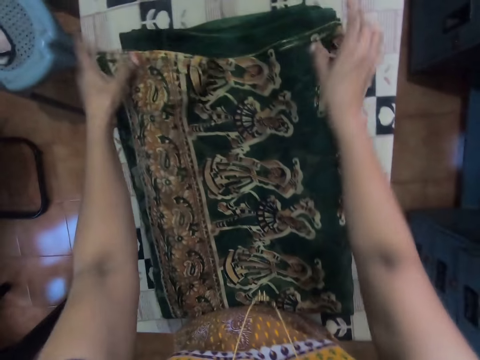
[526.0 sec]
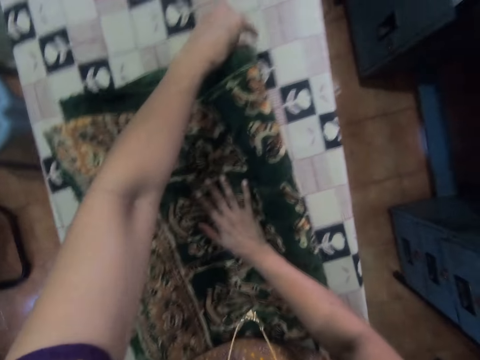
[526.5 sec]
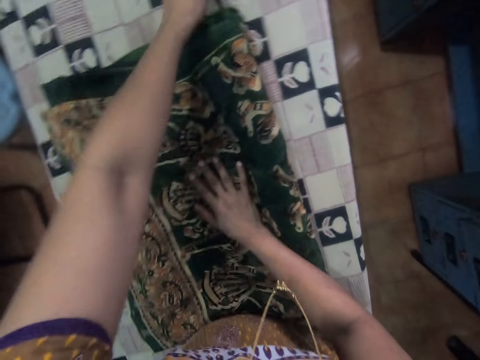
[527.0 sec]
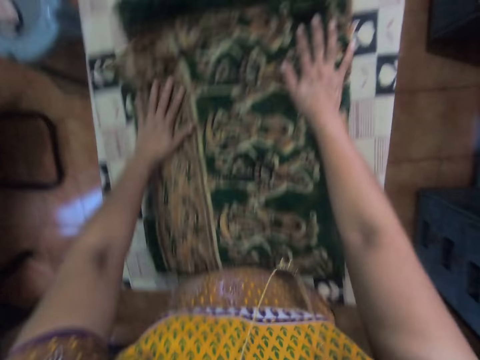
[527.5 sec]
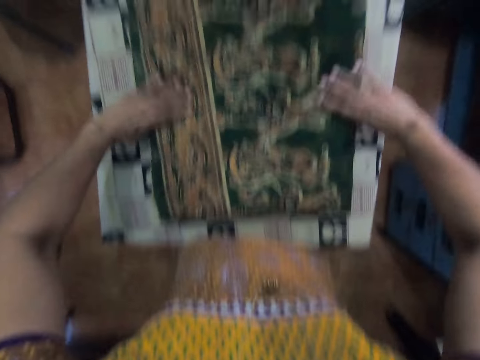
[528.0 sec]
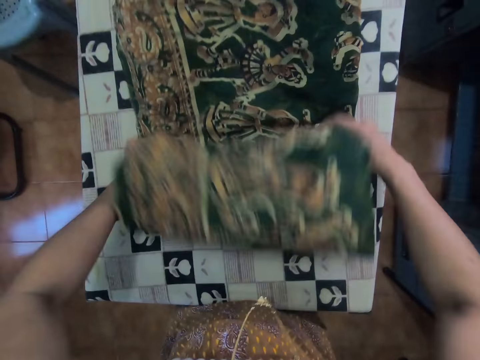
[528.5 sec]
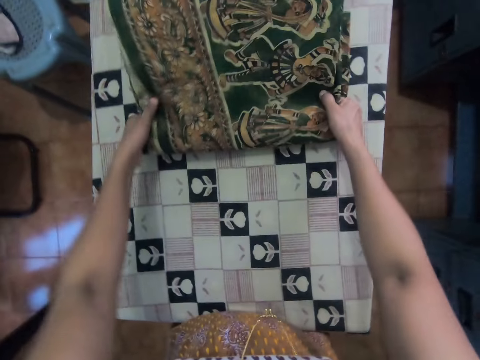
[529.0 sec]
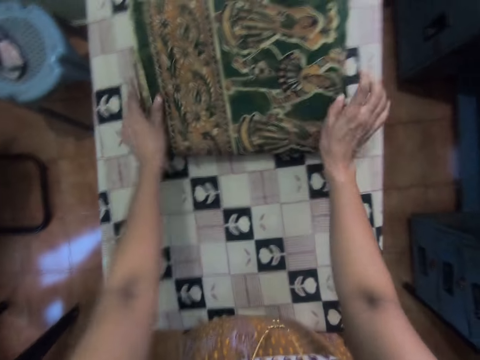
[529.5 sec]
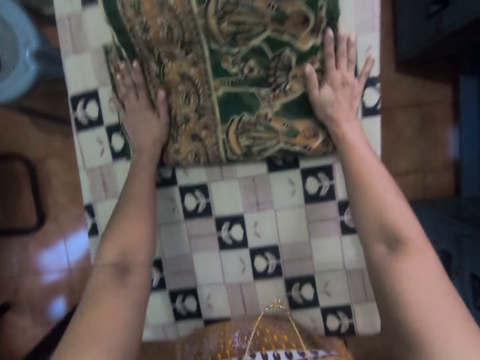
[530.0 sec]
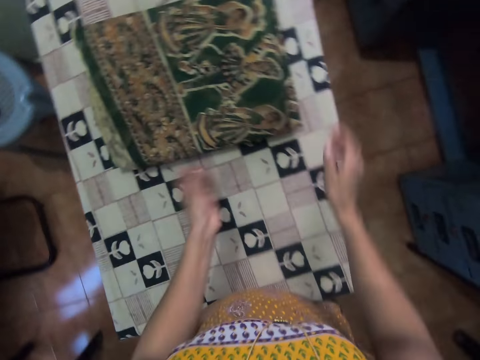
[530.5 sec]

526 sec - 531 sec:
The camera wearer adjusts material. They fold the cloth. They rub the material.

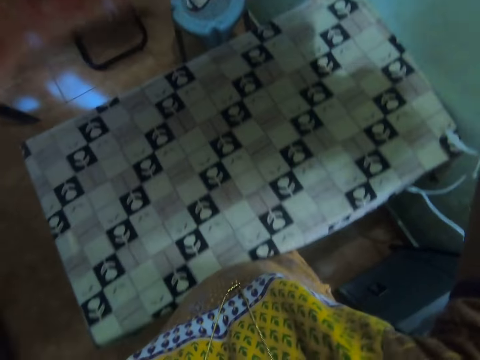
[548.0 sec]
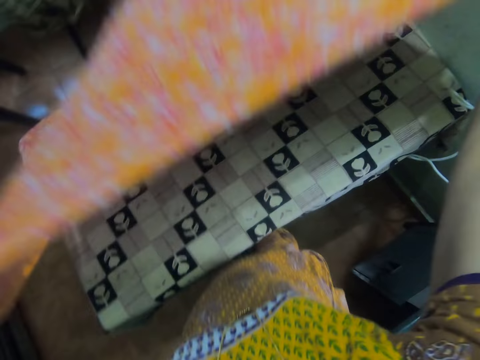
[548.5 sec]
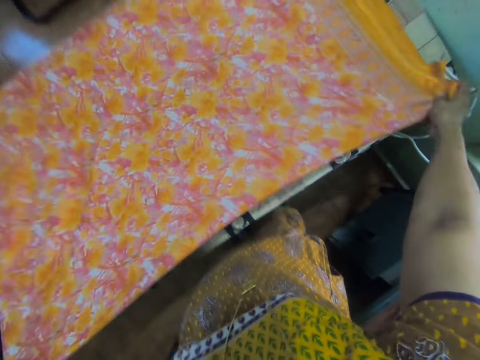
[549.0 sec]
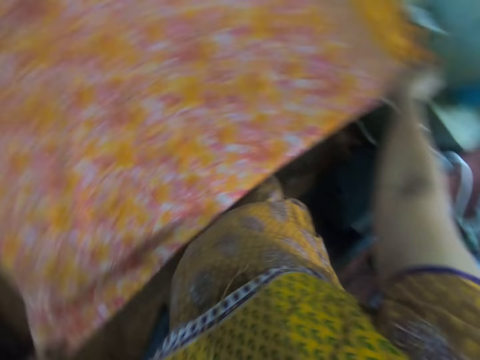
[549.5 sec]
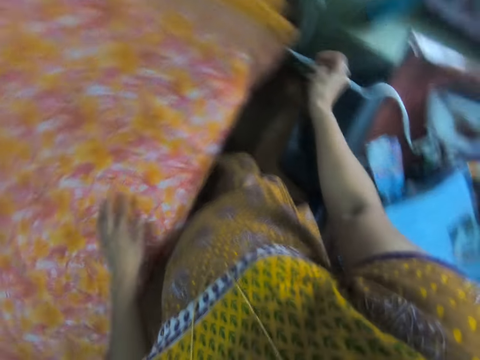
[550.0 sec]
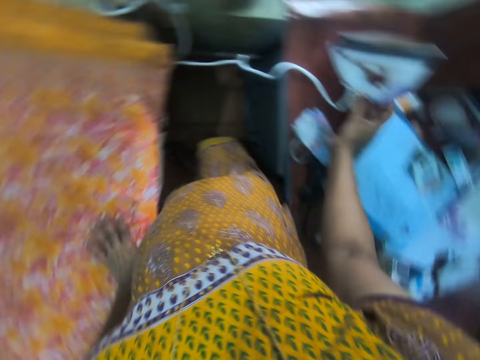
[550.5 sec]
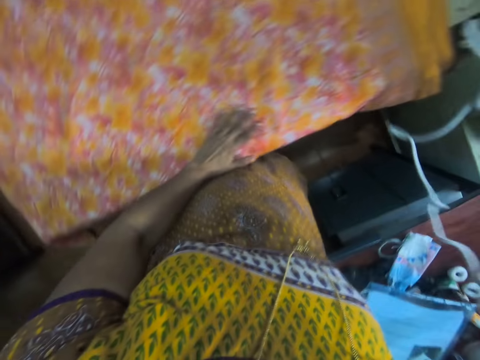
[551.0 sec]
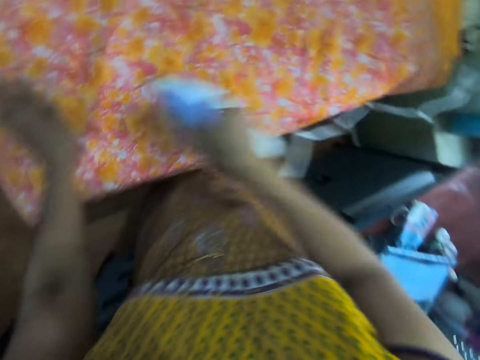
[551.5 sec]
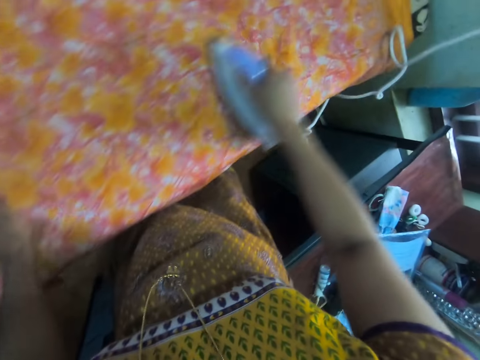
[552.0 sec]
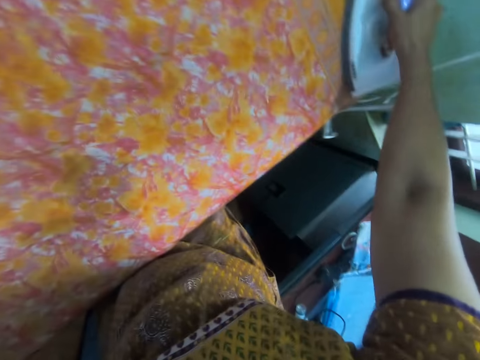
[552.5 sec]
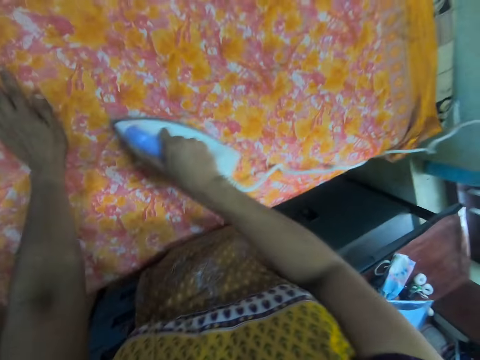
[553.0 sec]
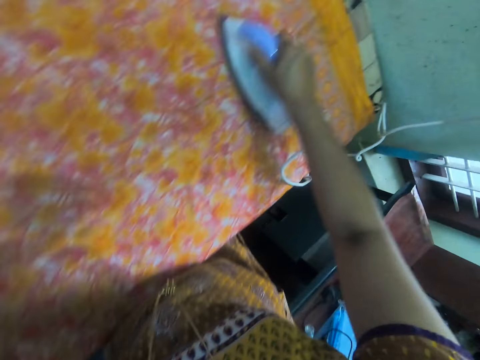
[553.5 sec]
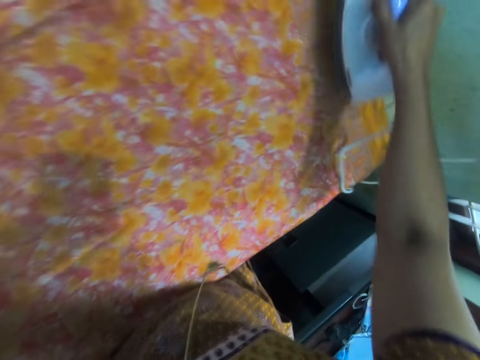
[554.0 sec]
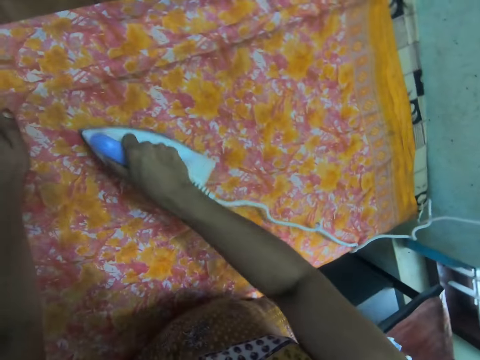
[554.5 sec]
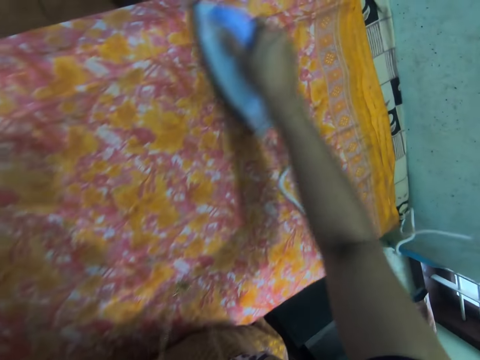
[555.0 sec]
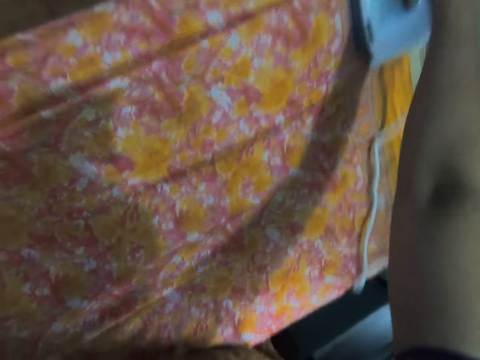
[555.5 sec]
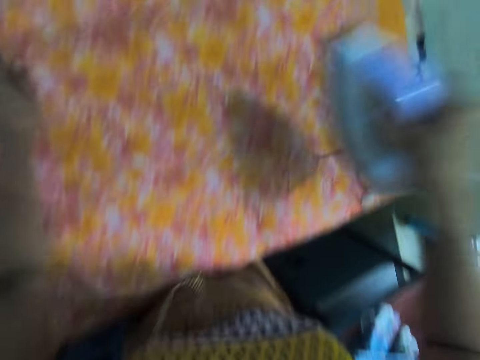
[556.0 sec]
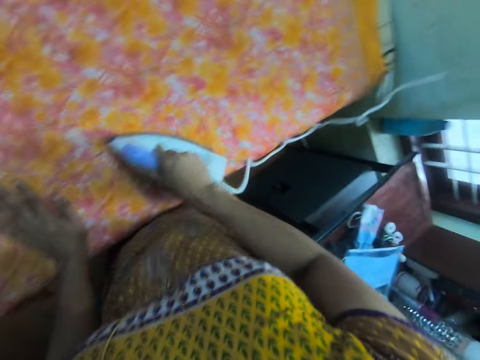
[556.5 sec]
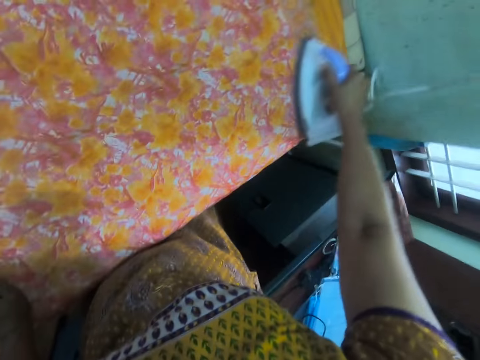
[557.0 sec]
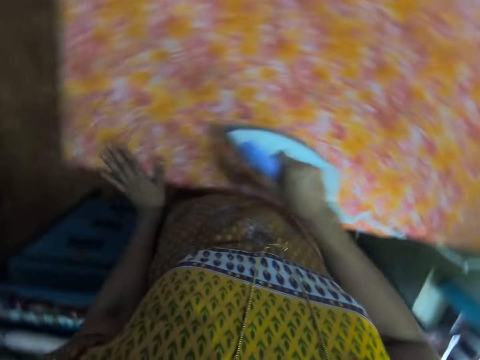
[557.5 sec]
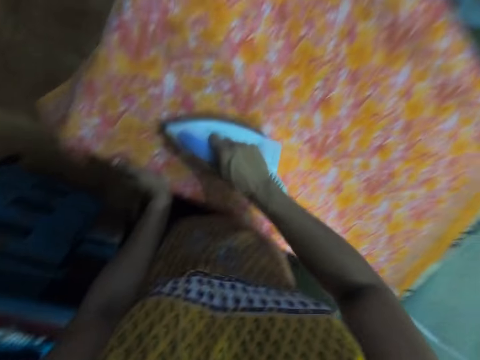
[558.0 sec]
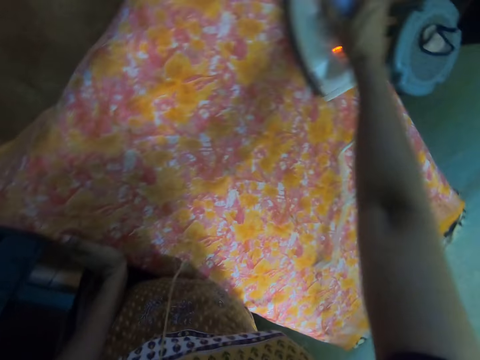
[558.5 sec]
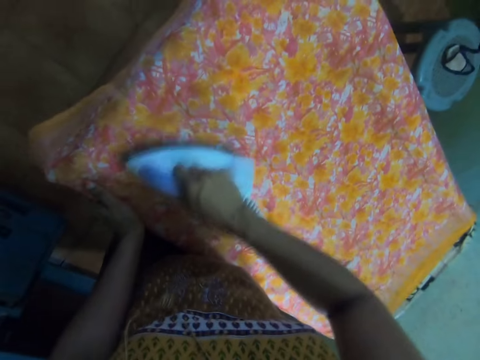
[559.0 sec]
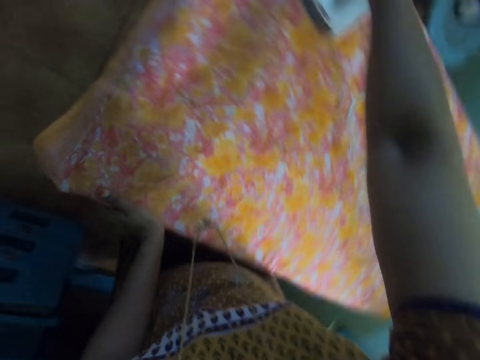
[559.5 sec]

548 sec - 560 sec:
The camera wearer places the cloth on the table. They hold material. They pick the iron box. They iron the cloth. They move a hand. They move a hand.

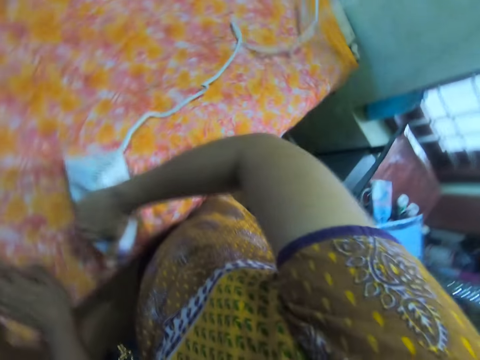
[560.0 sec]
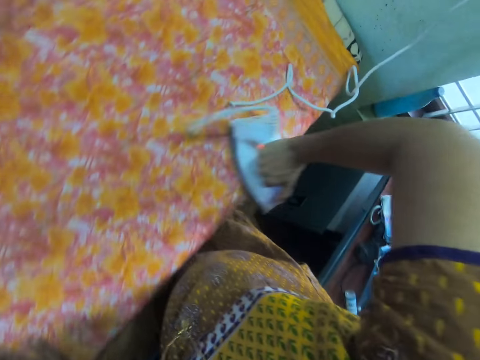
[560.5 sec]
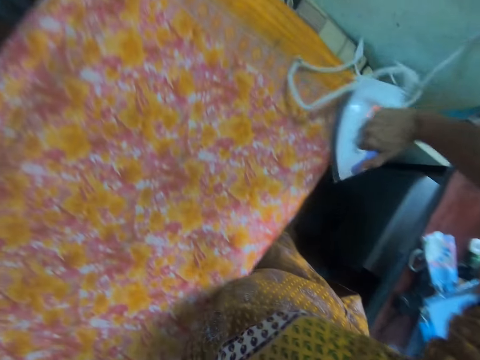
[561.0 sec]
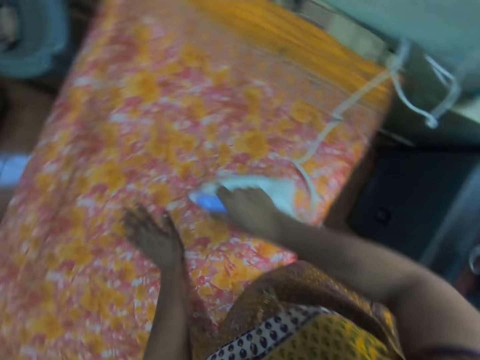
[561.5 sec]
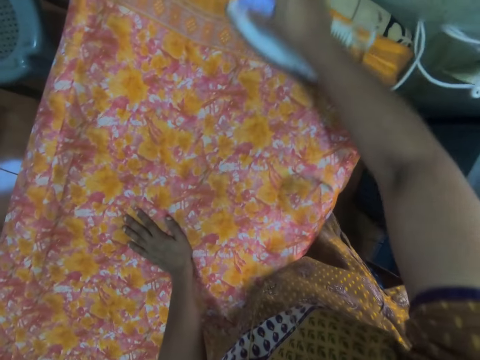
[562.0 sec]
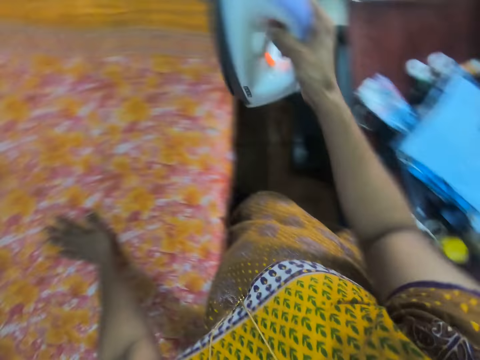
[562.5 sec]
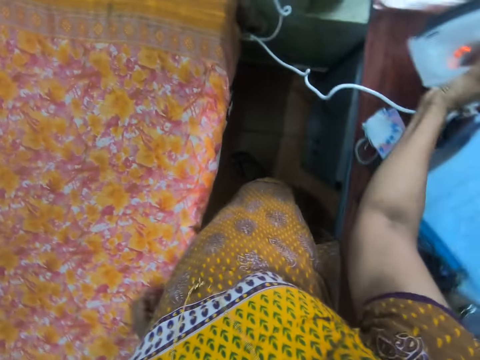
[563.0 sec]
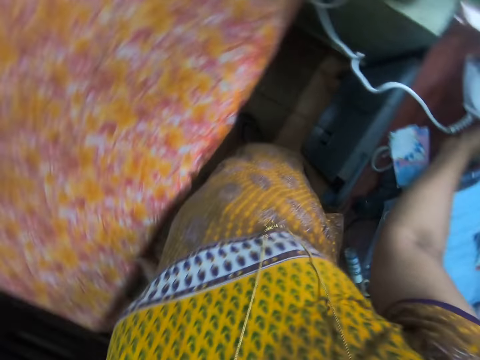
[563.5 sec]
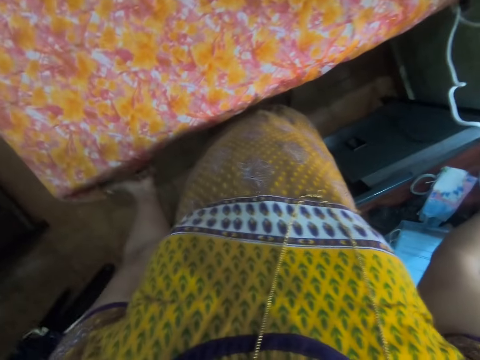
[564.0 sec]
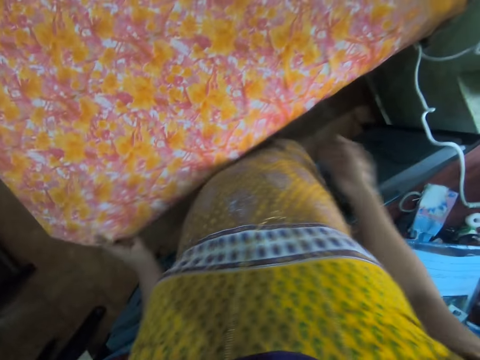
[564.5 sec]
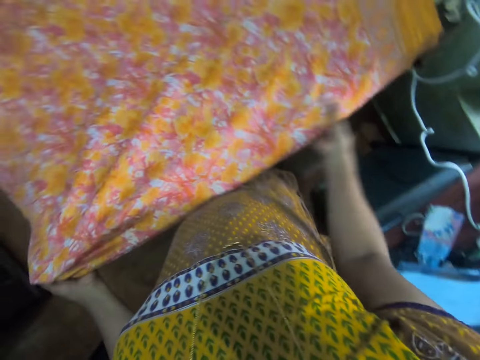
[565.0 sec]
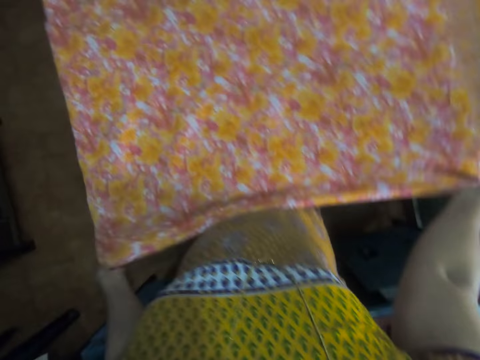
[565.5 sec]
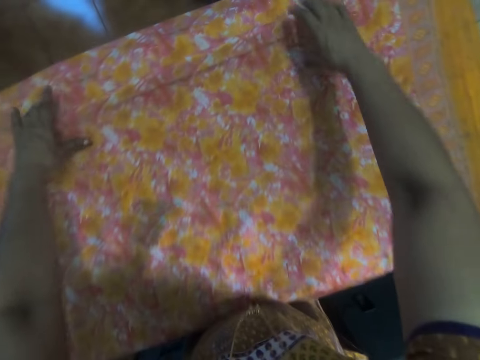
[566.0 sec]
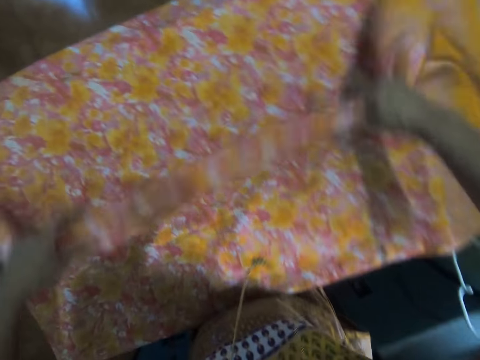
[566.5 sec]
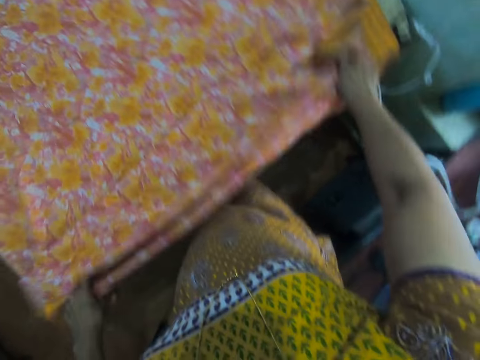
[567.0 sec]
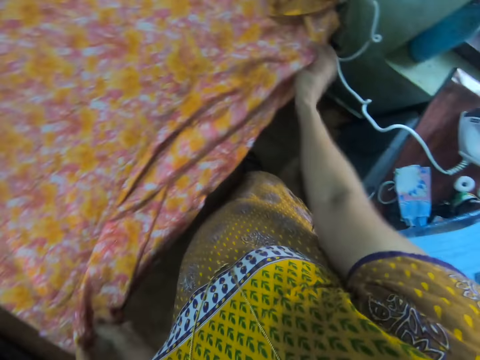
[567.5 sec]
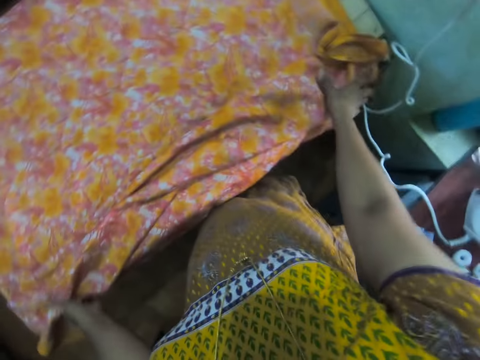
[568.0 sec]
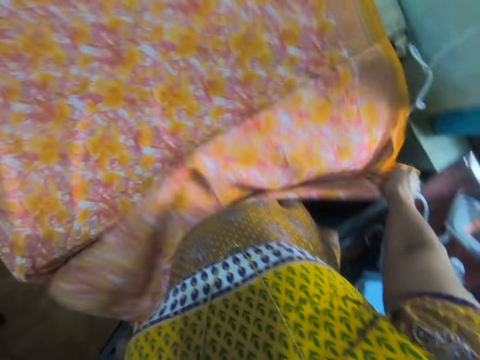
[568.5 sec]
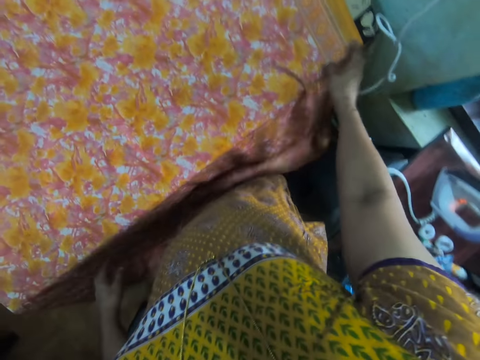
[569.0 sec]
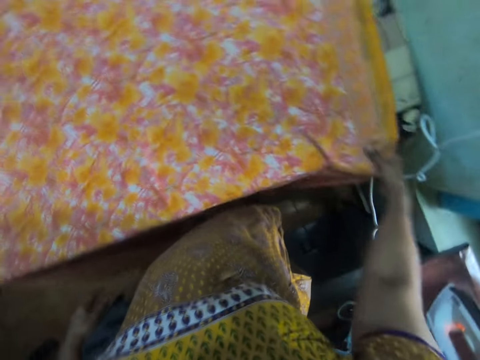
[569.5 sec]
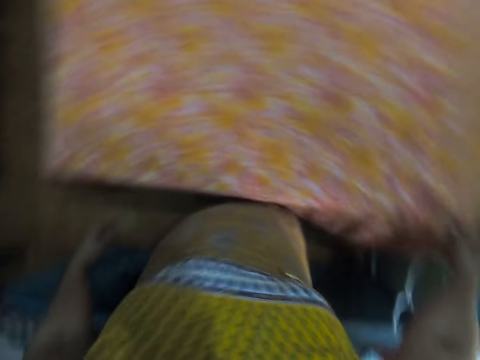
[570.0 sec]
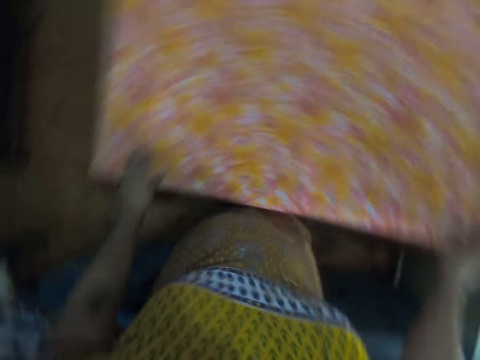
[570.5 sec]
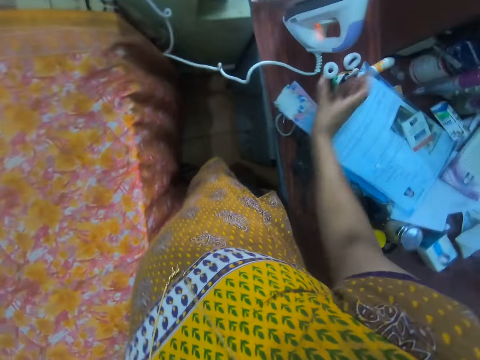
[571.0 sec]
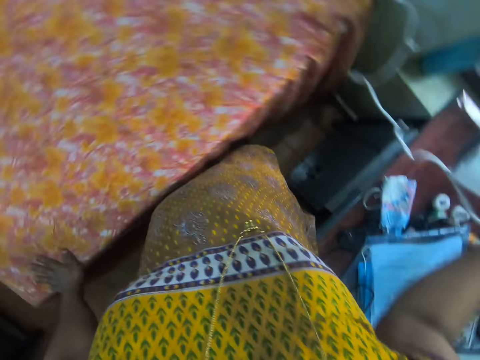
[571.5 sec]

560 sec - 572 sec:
The camera wearer places the iron box aside on a table with the right hand. They adjust fabric on an iron table. They unfold the fabric on the iron table. They pick the iron box from the table with the right hand.
